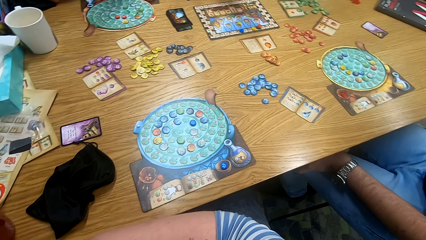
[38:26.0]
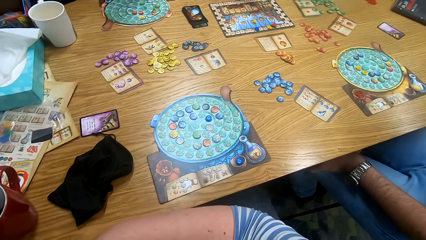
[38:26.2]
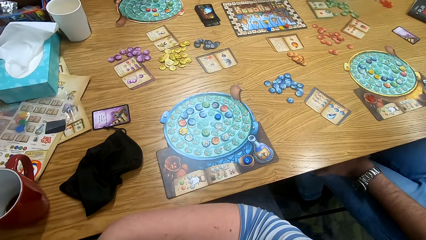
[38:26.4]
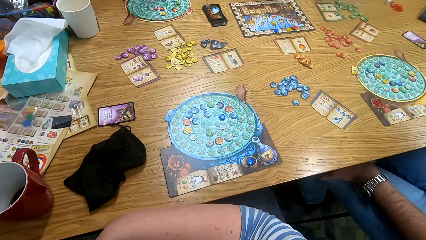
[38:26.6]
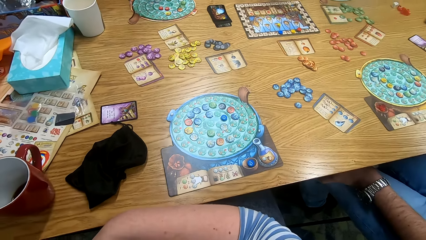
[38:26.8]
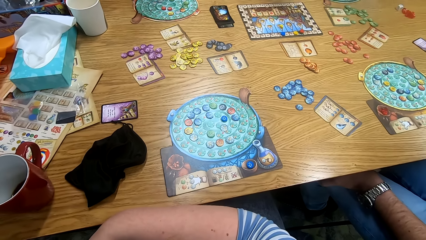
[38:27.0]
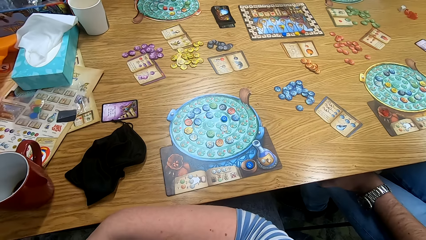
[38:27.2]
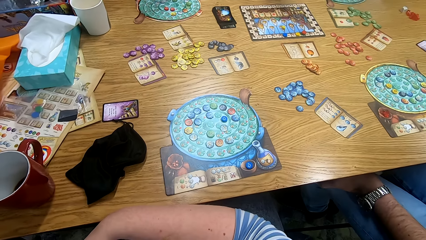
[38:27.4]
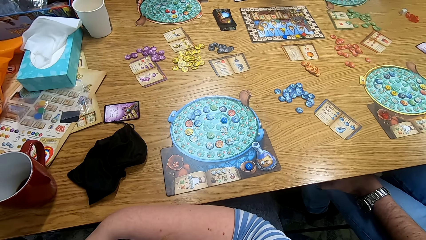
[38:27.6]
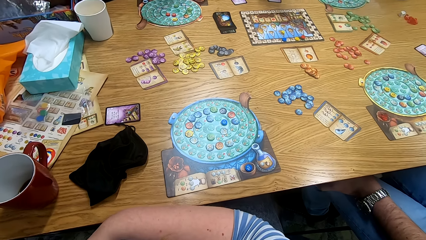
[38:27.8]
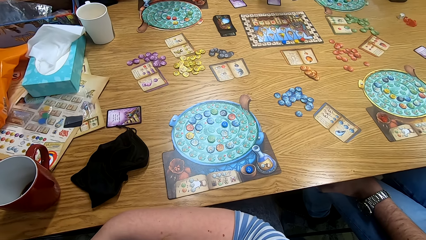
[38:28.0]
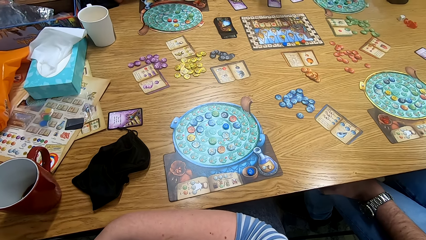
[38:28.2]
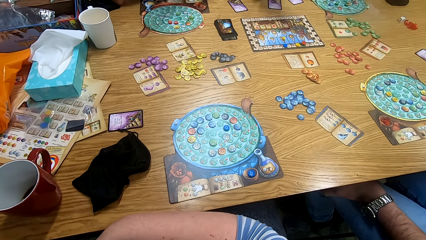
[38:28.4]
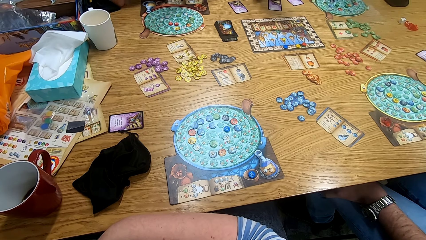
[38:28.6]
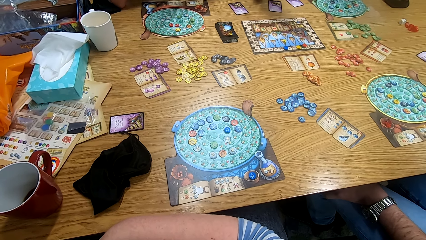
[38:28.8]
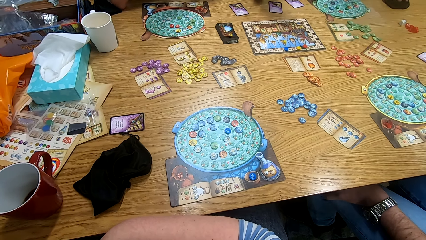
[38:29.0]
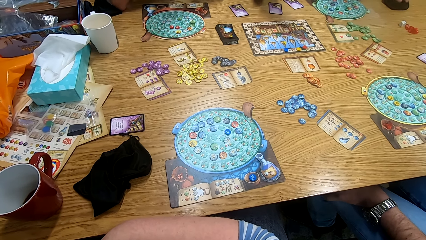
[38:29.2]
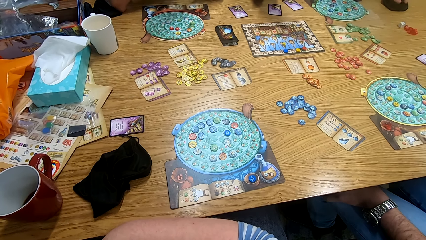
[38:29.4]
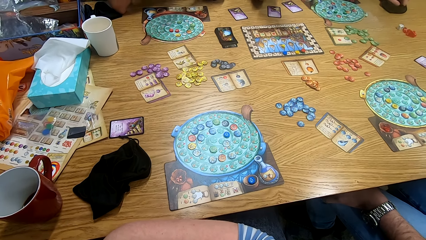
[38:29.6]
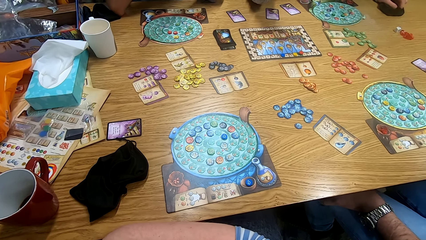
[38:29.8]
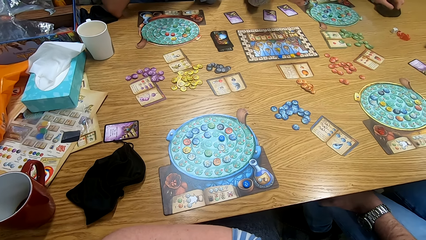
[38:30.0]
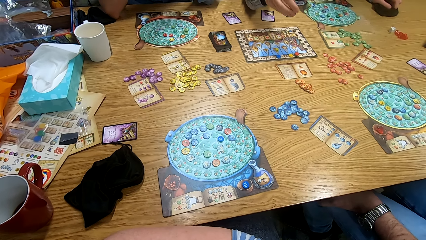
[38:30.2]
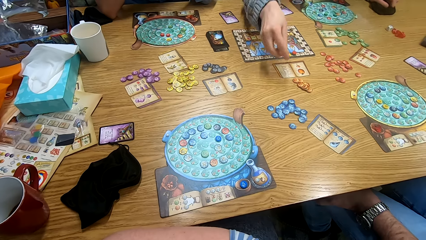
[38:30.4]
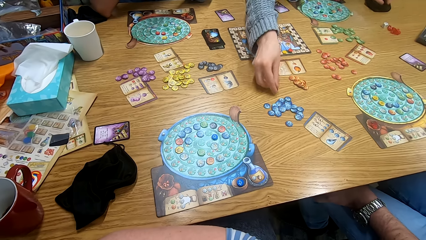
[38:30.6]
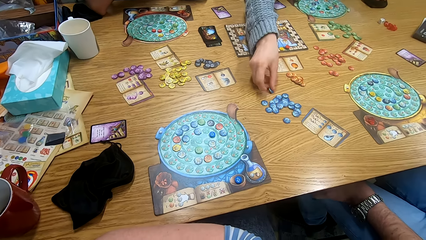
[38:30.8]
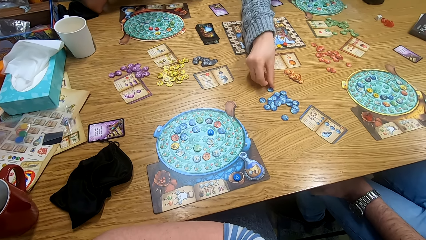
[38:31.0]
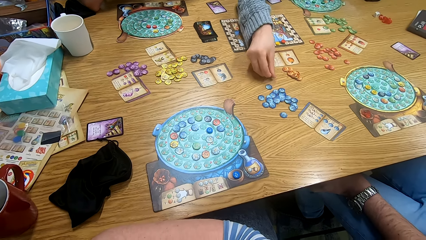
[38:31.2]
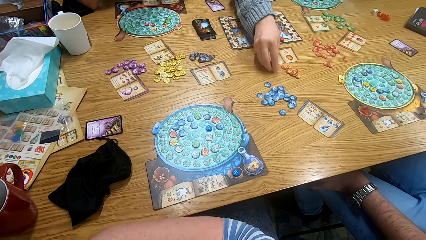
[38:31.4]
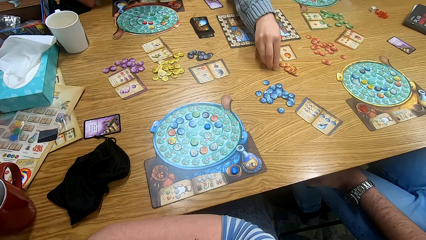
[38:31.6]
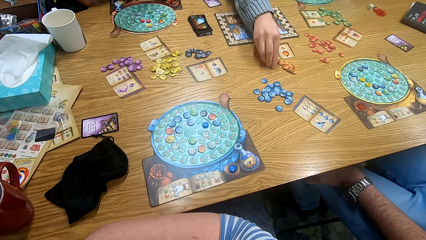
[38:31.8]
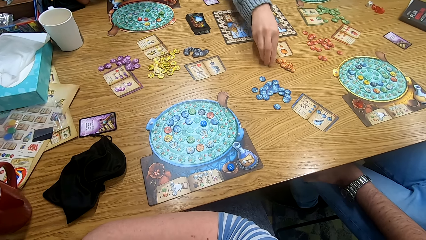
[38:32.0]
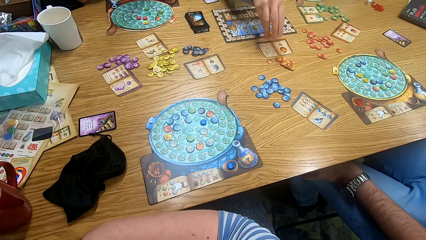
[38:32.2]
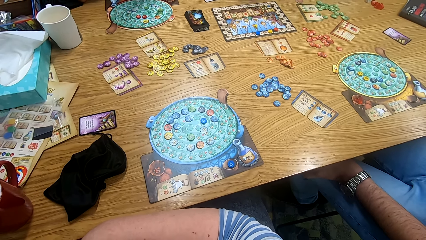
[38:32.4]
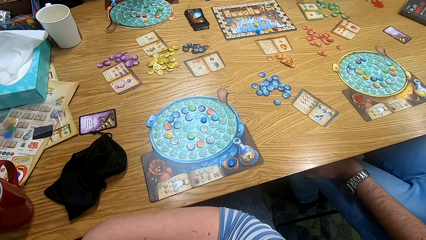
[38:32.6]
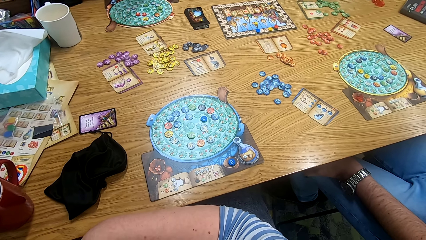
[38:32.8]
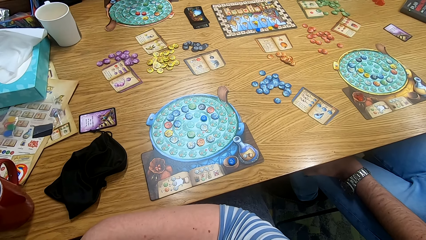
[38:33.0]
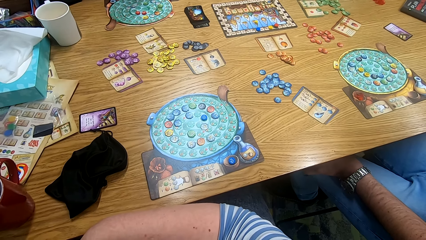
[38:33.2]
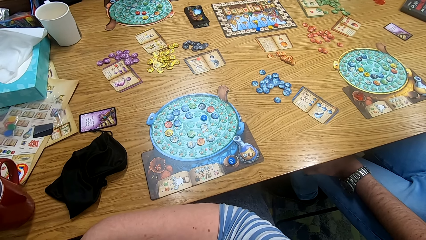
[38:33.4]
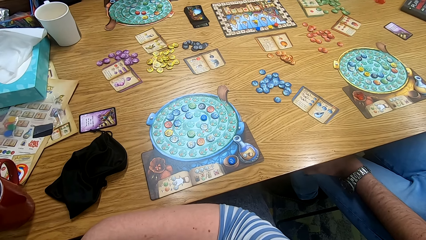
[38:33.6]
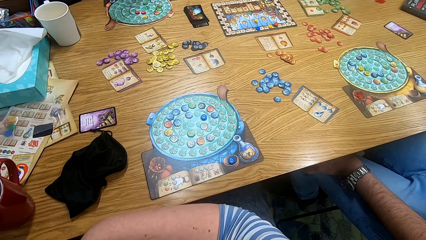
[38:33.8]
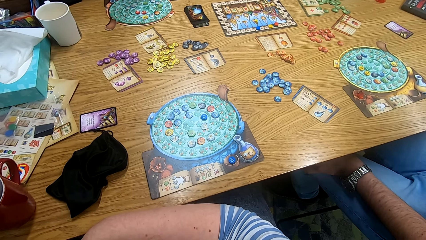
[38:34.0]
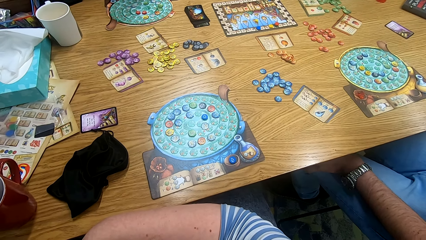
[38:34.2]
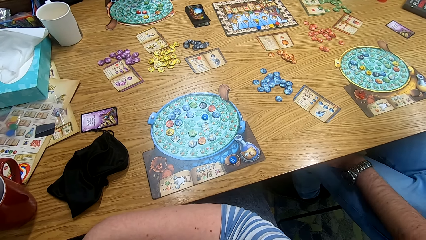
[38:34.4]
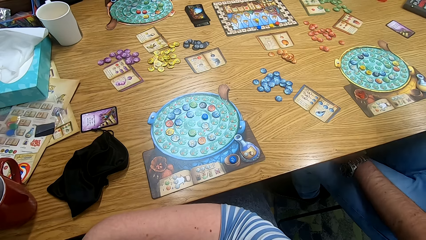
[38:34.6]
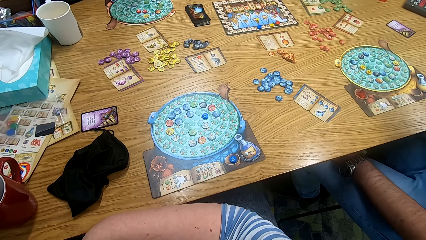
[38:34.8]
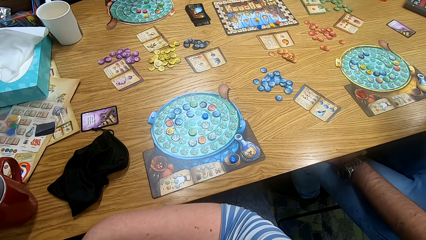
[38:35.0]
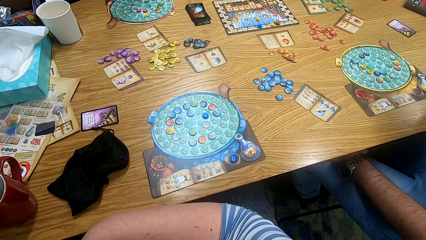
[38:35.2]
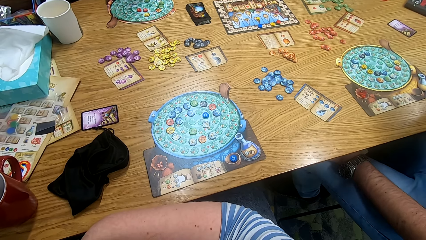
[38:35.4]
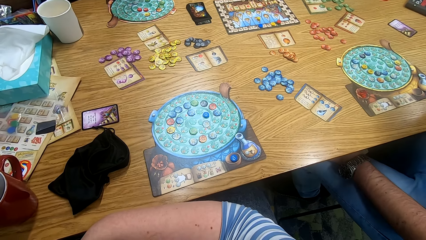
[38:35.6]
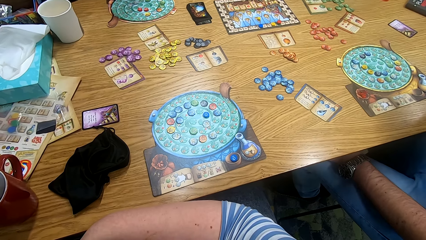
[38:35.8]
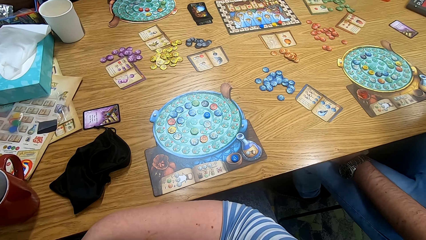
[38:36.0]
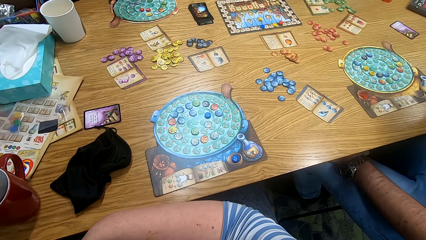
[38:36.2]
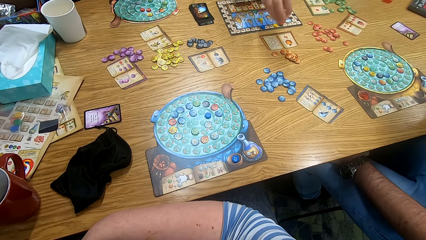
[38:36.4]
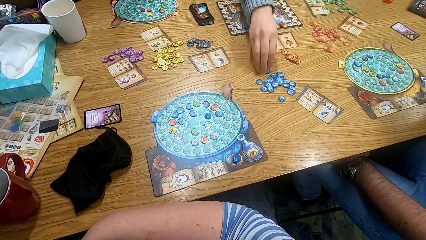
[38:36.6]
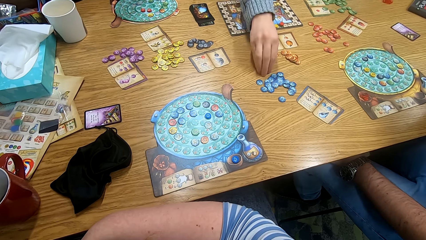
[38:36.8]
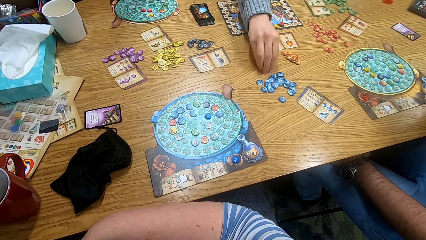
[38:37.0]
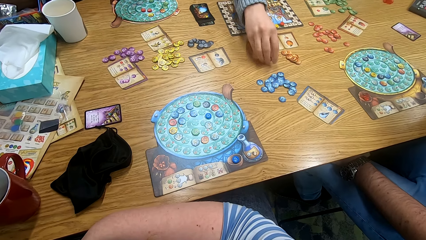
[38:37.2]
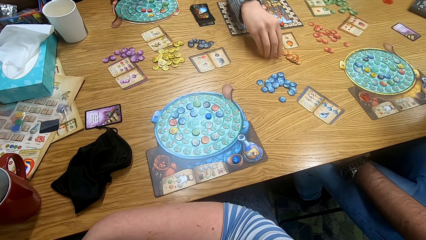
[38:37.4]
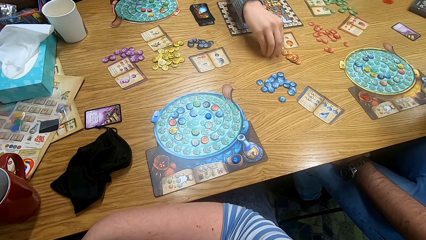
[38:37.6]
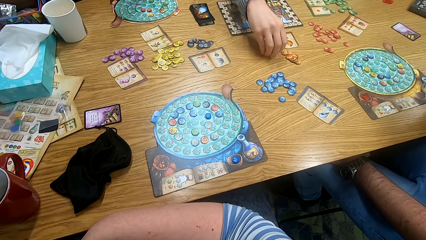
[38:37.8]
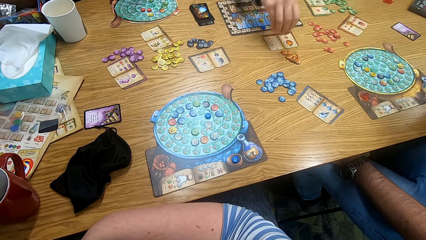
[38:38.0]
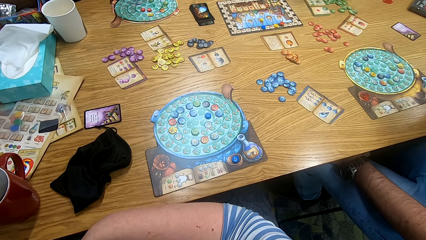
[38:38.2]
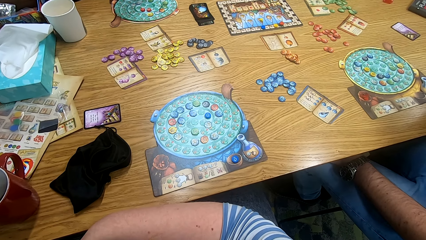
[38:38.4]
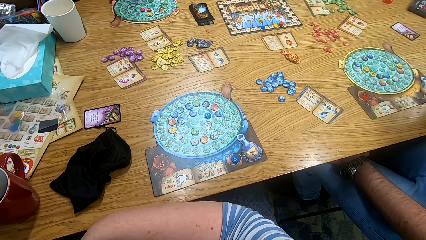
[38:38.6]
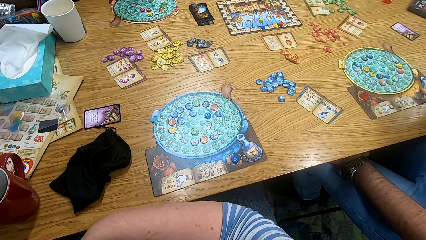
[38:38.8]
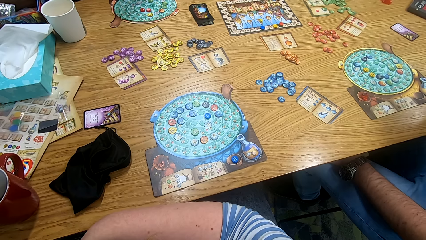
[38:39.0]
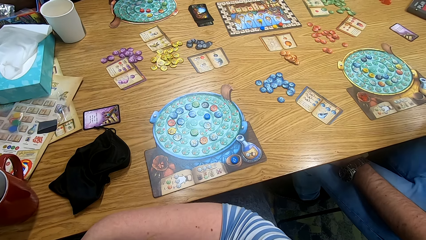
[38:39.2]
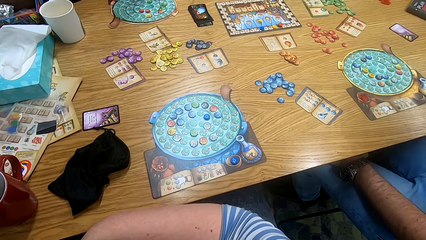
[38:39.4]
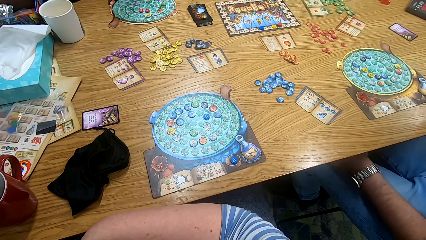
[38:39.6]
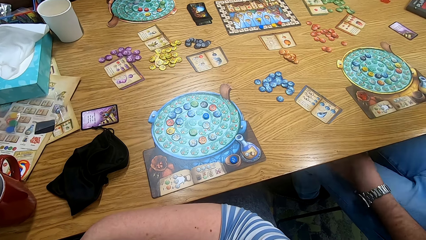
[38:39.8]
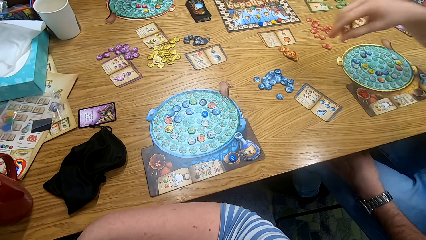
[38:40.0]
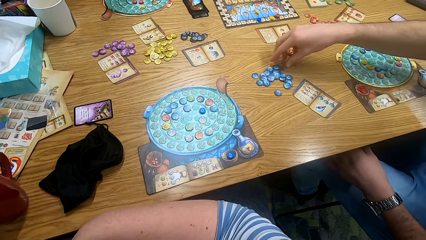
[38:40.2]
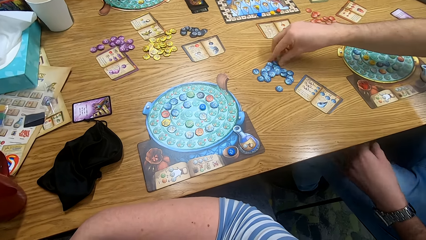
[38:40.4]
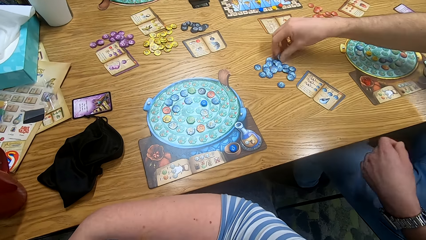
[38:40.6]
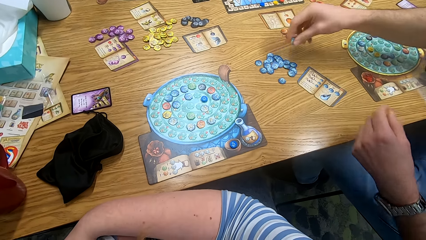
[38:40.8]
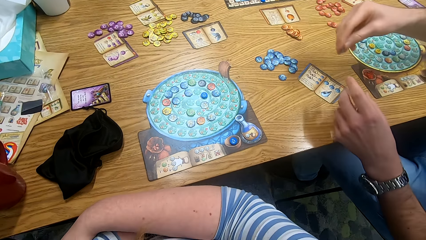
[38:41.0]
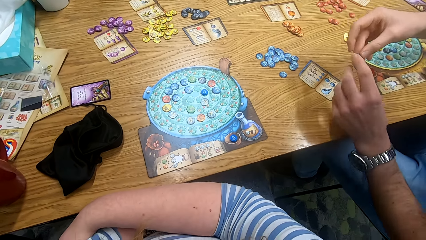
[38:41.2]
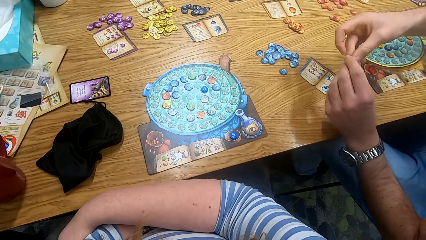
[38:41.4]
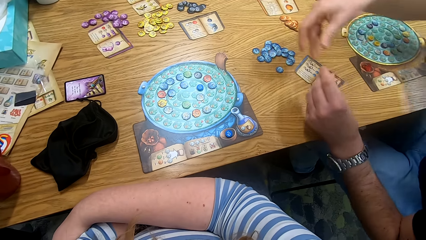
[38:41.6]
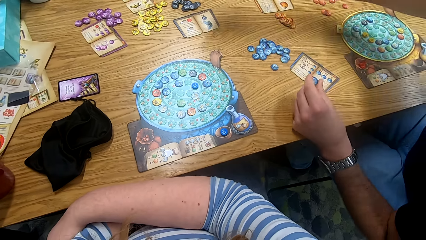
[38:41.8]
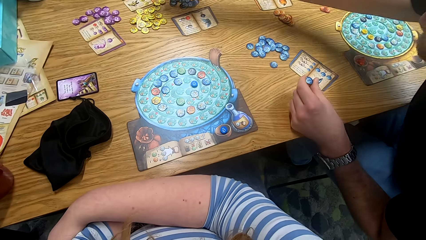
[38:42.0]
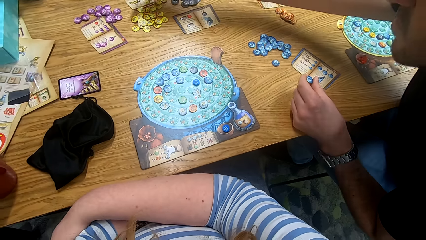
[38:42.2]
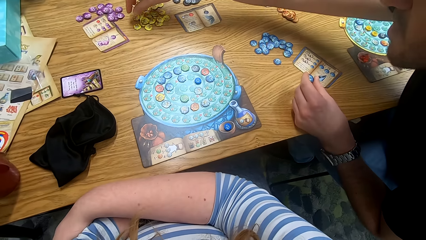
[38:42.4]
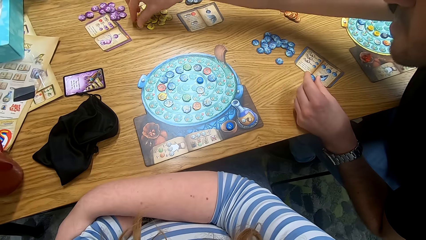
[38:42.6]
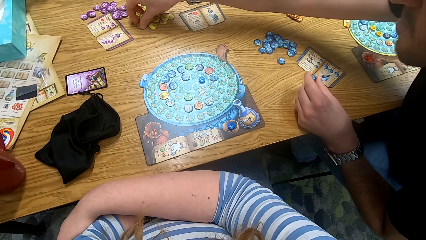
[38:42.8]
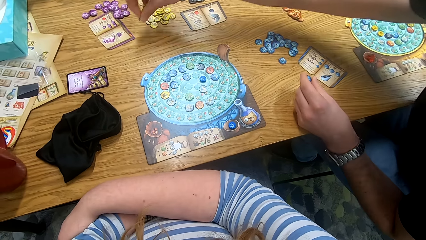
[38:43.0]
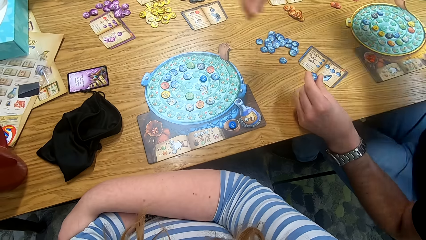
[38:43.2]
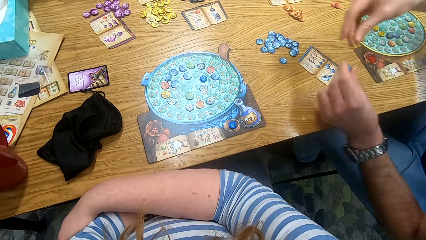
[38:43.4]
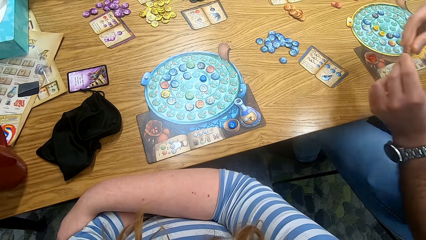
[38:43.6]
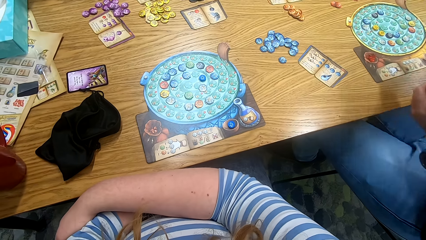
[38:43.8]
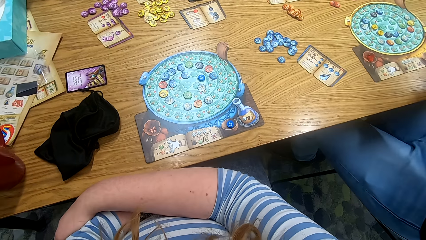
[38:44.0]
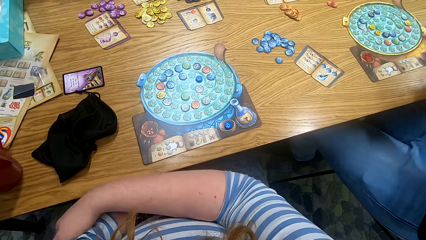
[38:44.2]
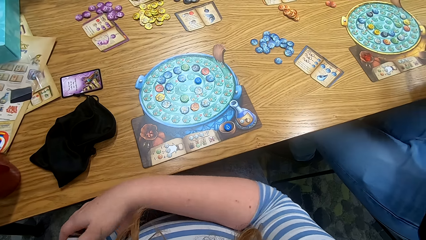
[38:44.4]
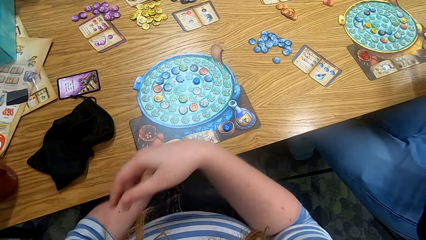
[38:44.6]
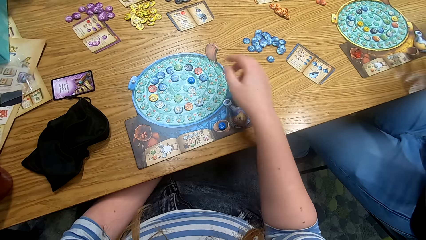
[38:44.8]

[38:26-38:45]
A man places the tokens on the table. The man picks the tokens from the table. Another man picks the tokens from the table.
